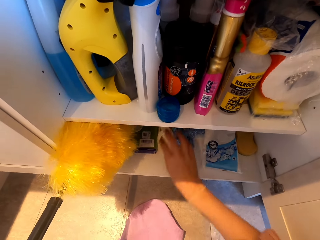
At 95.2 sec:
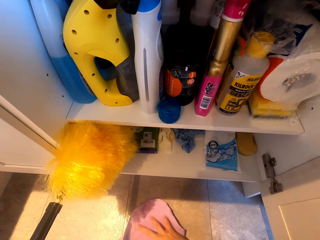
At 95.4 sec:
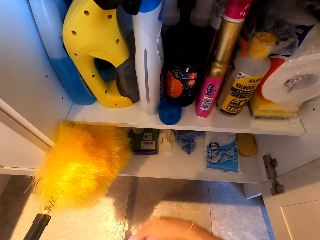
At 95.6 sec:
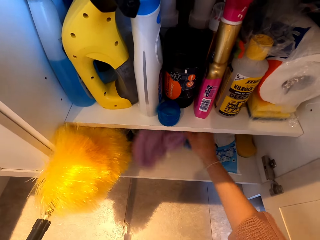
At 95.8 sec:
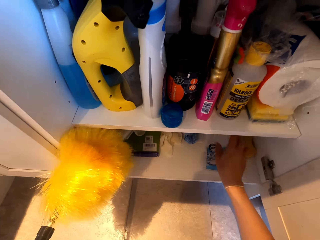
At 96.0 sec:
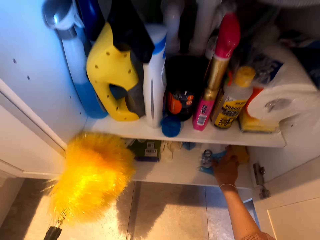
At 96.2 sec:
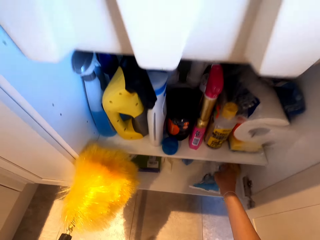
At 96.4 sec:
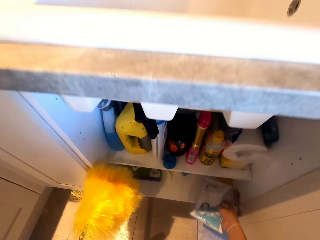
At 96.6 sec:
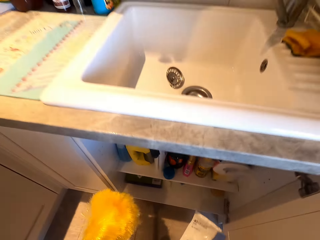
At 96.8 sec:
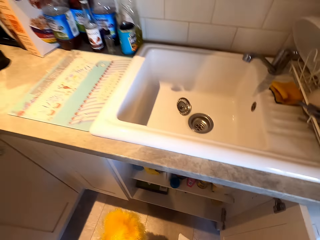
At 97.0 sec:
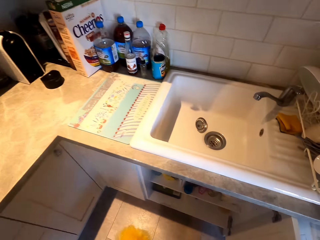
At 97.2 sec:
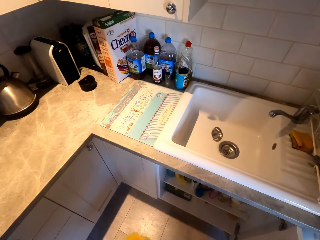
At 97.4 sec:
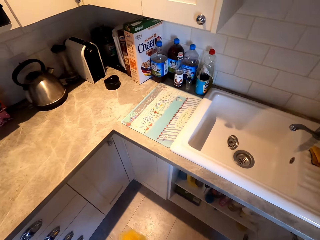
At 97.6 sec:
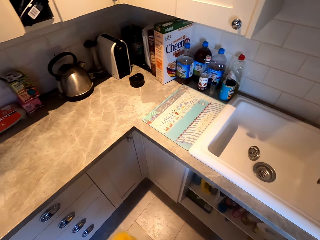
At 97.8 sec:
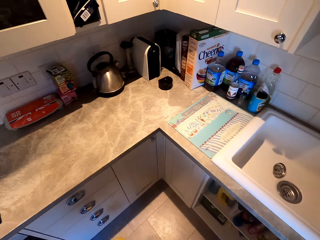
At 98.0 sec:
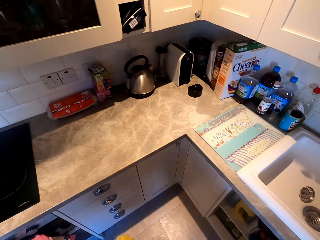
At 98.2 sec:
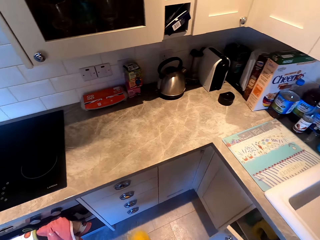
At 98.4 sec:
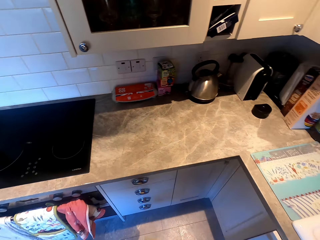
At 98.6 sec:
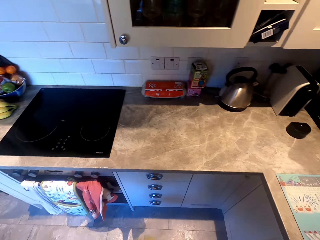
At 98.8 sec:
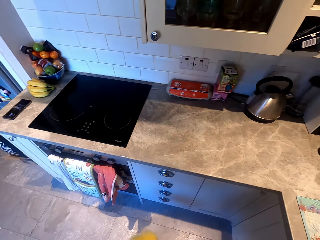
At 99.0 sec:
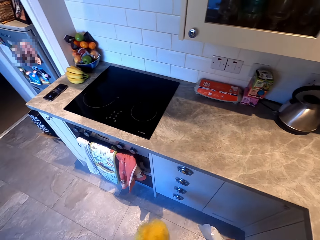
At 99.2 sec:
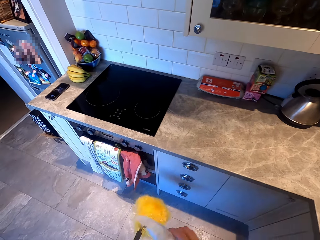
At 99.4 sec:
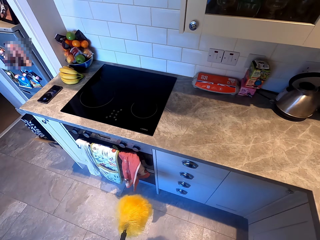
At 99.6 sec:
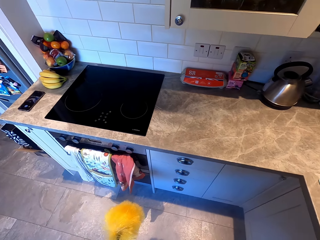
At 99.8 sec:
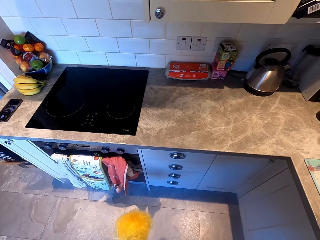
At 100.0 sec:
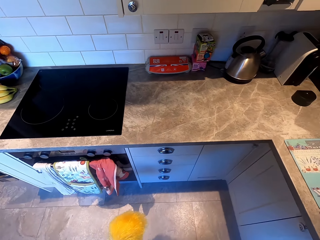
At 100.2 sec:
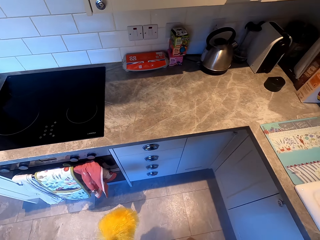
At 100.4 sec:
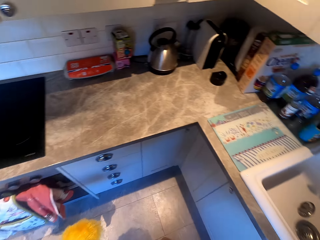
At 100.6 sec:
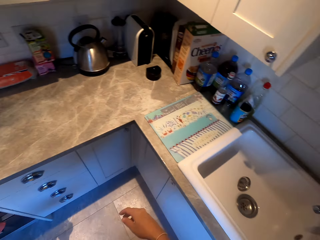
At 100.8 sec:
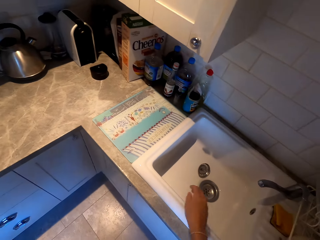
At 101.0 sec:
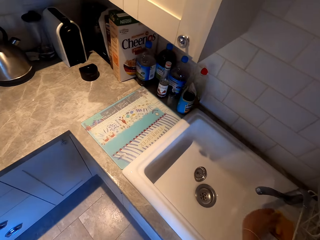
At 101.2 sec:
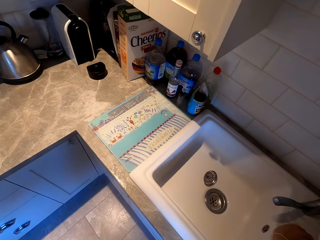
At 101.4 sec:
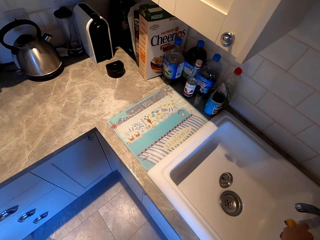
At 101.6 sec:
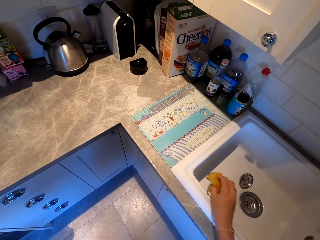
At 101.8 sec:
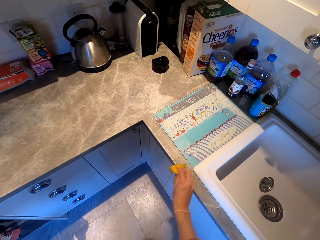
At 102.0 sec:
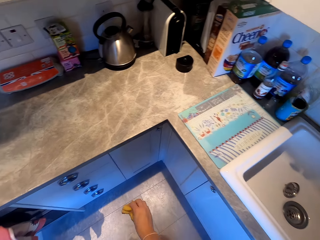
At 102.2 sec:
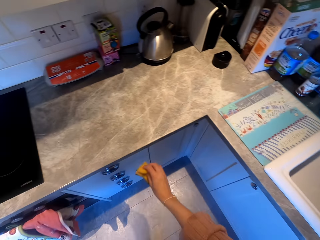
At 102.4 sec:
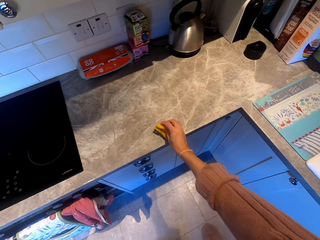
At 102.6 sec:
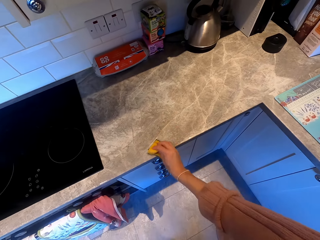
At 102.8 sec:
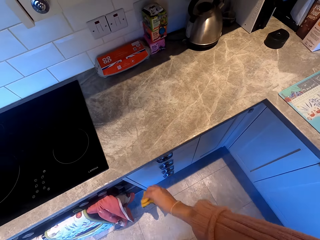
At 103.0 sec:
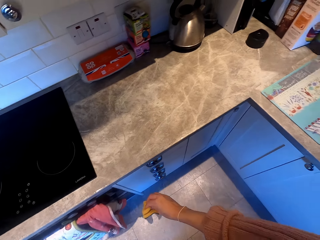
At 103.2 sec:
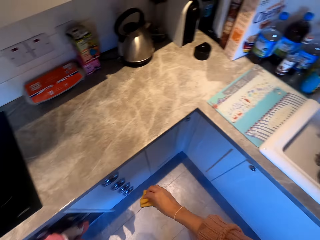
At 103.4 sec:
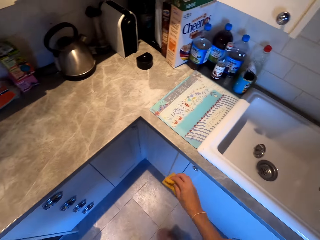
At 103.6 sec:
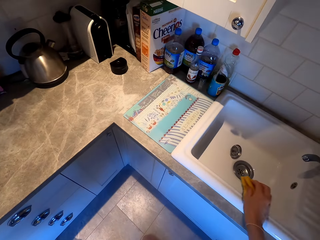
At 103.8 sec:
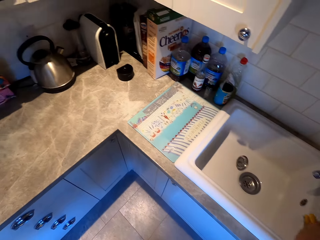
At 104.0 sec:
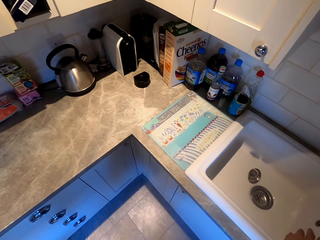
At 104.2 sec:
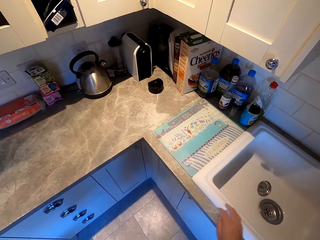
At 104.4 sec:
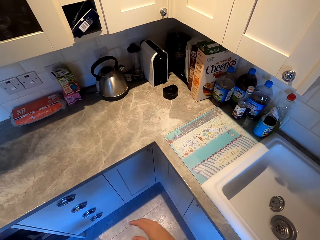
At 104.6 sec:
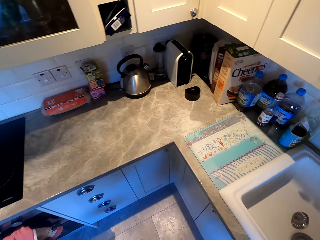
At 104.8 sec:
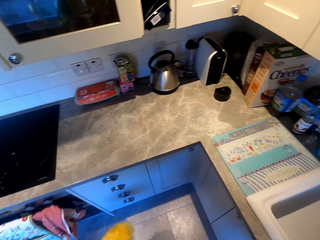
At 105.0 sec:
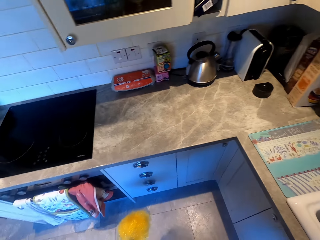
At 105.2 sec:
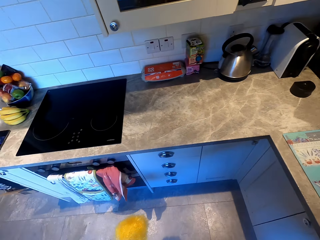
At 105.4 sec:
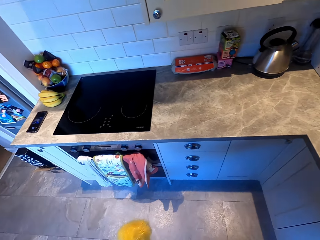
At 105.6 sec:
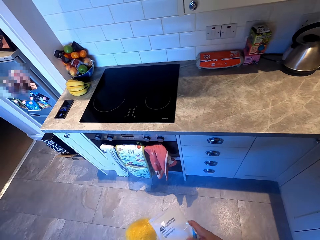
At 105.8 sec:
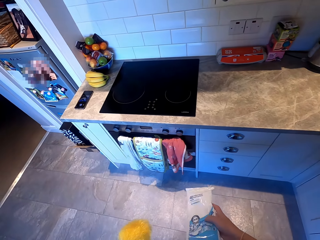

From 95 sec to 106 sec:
The camera wearer picks up a brush. They move the clothes in the cupboard, throw a towel in the cabinet, and pick up a packet of something. They close the cupboard. They walk around the kitchen. They pick up the cloth. They hold a scrubber. They clean the cooking gas area. They clean the countertop. They put the cloth aside.

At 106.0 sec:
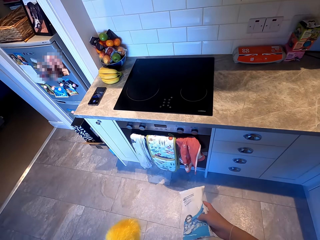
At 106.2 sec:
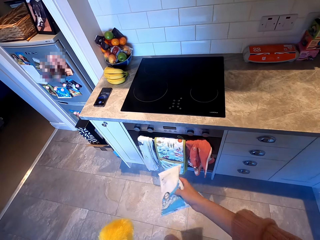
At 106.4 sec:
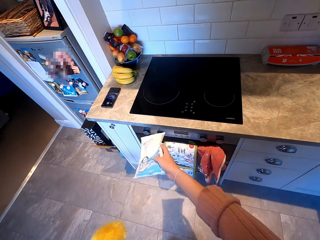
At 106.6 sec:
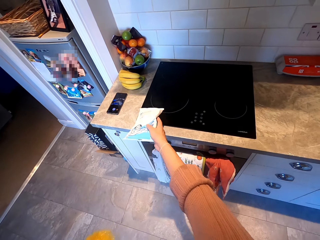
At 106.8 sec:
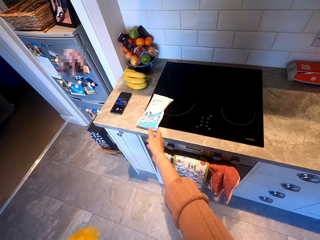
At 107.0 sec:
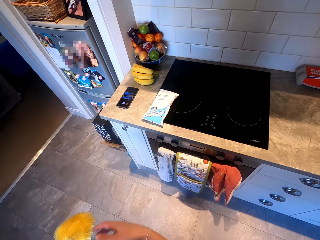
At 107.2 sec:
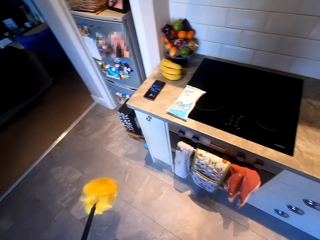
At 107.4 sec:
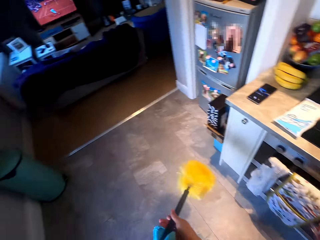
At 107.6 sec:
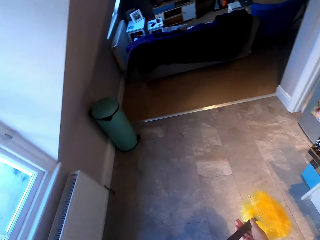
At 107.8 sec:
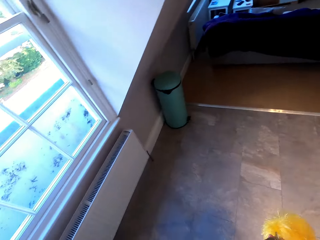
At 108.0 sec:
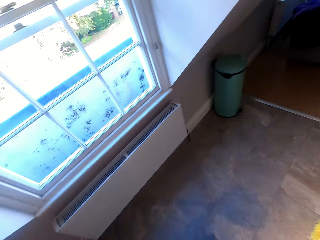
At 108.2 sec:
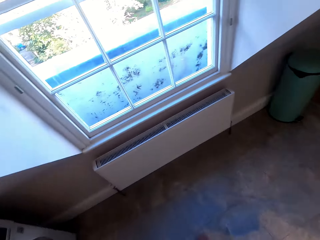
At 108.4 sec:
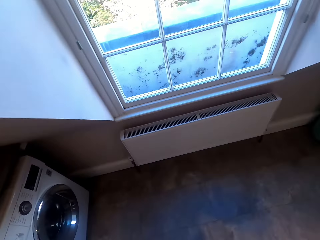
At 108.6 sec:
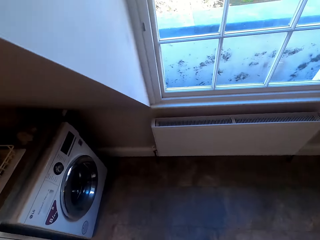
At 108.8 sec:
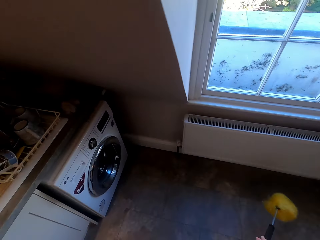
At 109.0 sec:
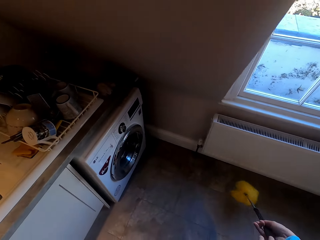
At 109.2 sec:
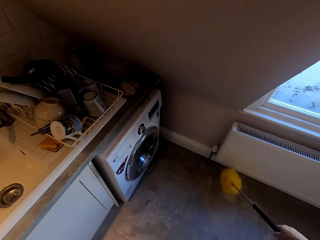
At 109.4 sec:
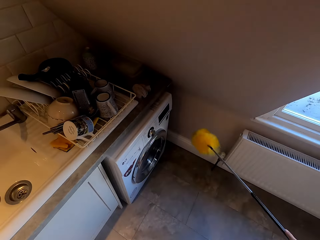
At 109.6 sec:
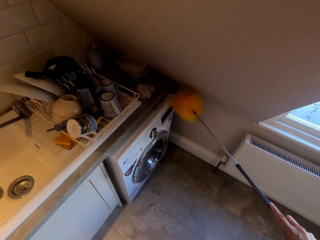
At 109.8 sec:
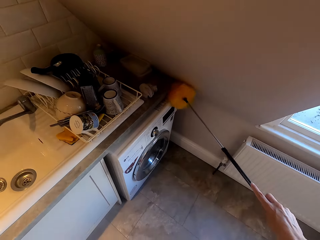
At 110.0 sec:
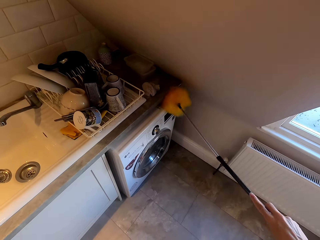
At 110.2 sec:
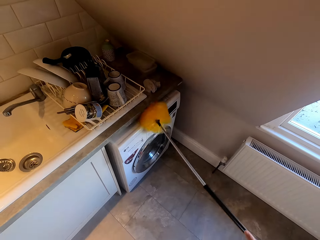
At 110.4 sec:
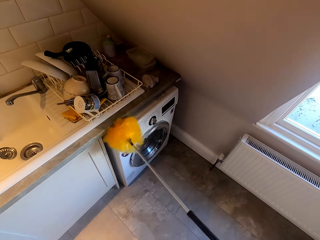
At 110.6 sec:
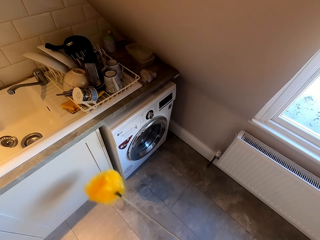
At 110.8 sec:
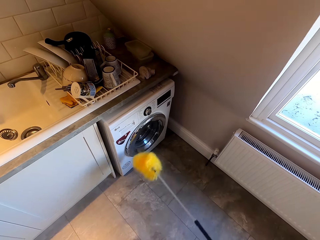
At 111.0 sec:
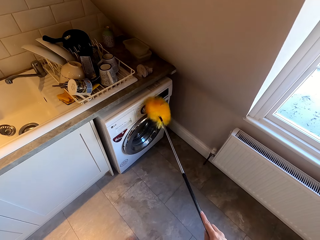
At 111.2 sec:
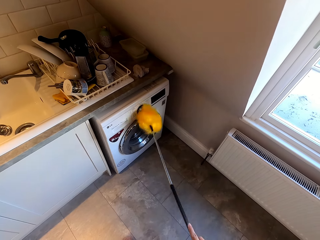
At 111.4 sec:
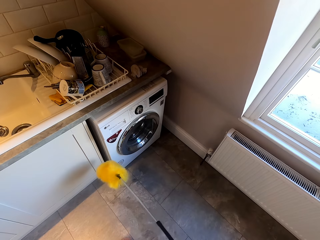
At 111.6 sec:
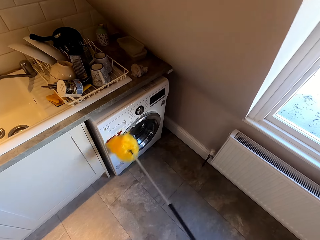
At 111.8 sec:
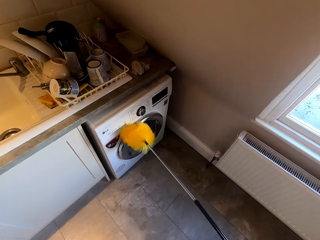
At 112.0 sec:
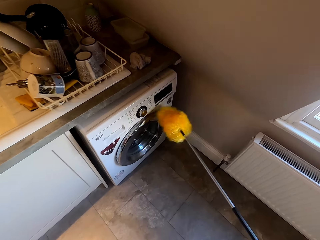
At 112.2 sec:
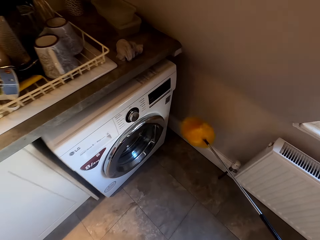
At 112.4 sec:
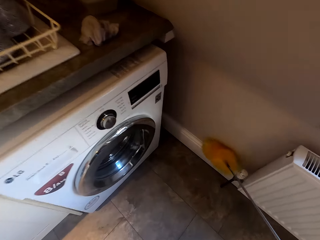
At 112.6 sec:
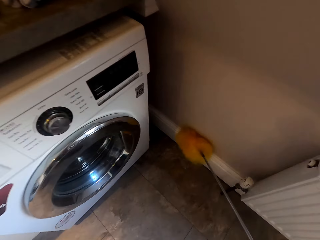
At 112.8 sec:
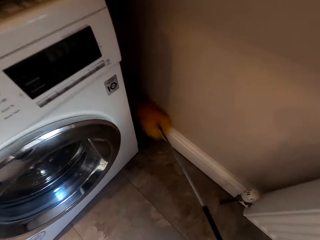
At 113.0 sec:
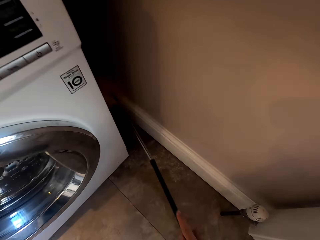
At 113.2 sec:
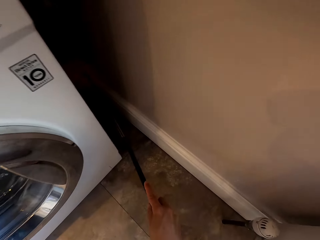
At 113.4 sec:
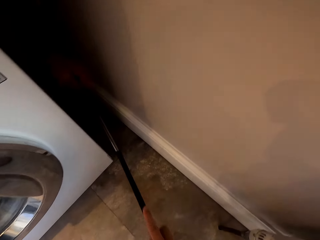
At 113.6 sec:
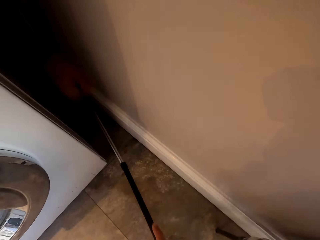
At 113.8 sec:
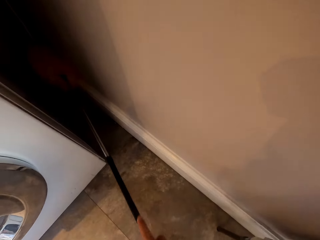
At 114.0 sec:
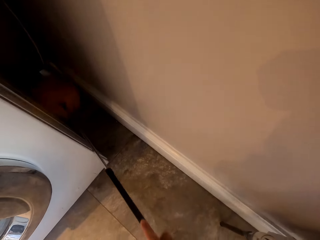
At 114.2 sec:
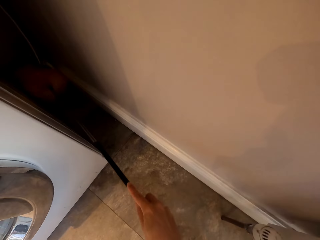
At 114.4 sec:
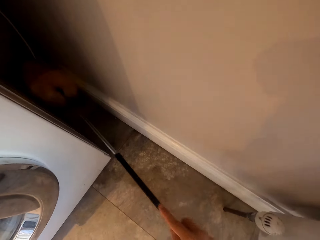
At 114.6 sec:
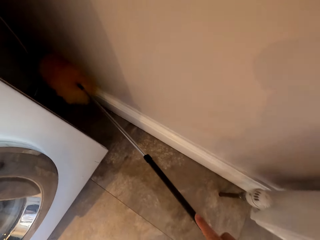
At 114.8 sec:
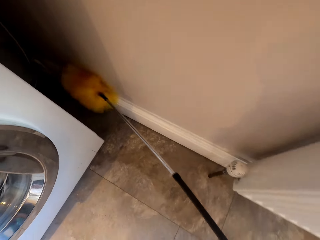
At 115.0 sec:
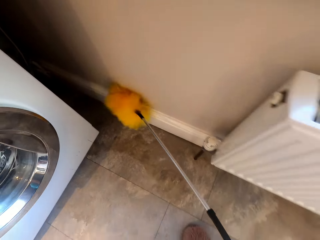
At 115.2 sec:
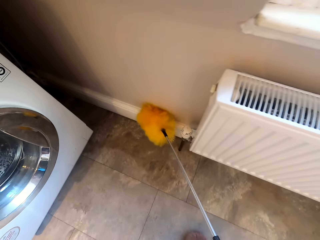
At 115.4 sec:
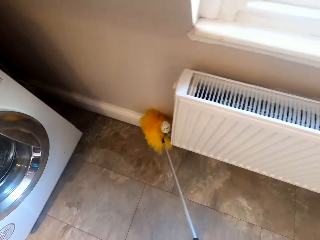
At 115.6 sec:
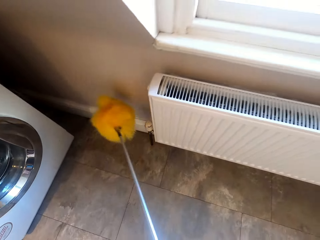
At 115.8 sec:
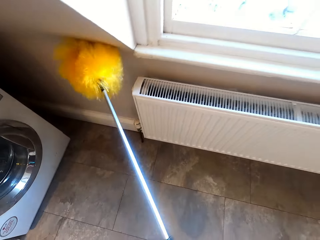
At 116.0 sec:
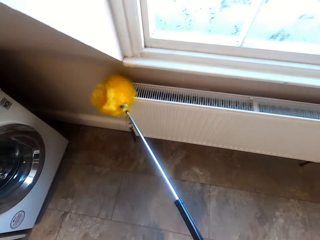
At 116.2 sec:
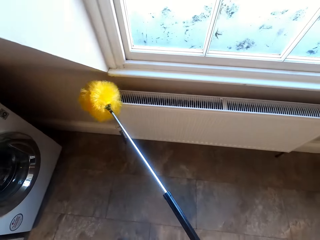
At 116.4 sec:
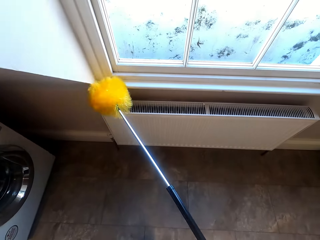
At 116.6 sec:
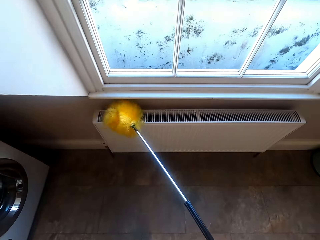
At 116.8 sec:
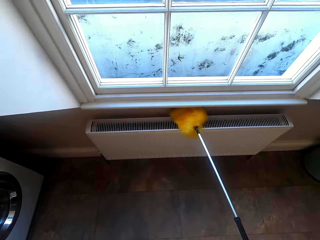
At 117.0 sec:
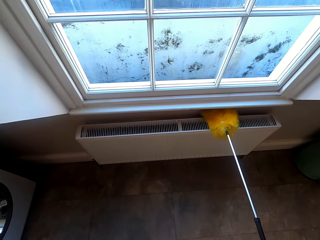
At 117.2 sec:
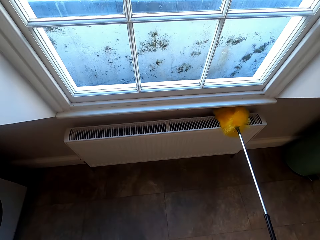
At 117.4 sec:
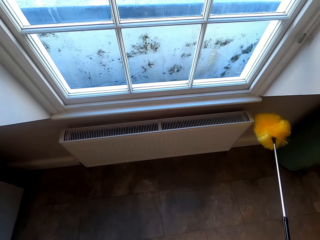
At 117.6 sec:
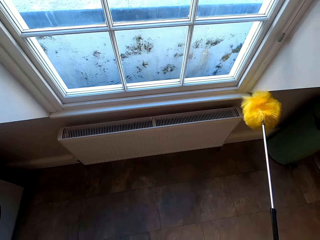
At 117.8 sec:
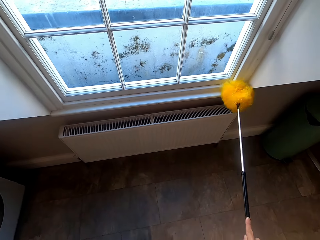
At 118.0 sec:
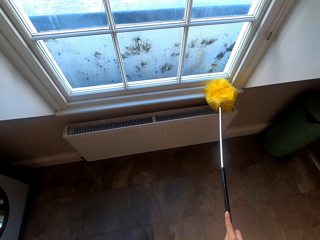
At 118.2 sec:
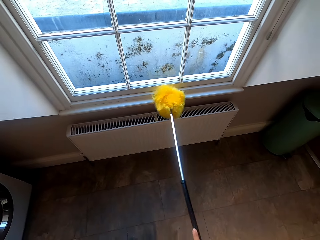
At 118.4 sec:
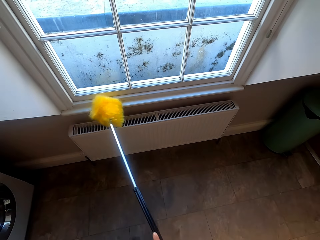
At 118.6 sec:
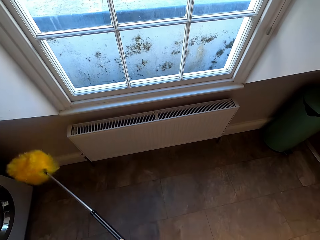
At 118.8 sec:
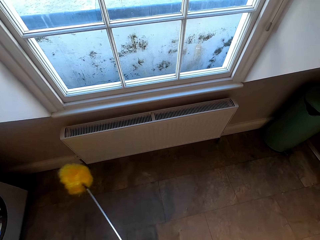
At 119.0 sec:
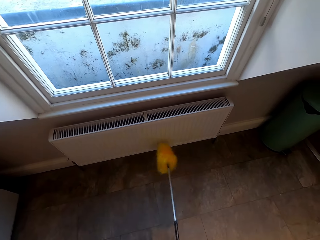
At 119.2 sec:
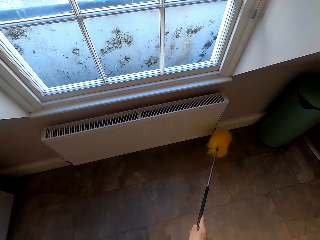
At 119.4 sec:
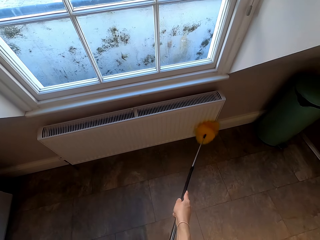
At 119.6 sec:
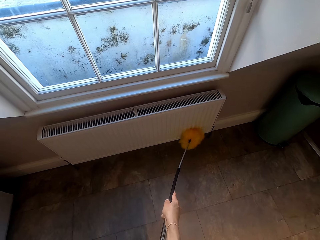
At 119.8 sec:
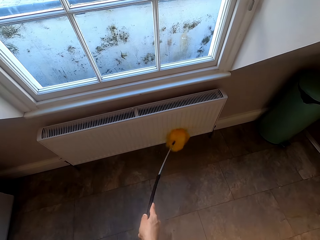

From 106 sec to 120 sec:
The camera wearer drops the packet on the countertop. They walk around the kitchen. They wipe the laundry. They clean the surface. They clean the corner of the kitchen. They wipe the wall.
